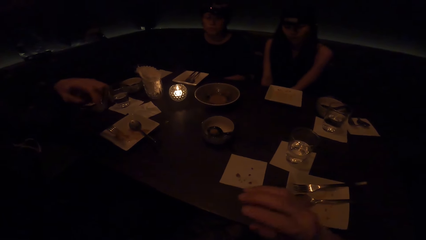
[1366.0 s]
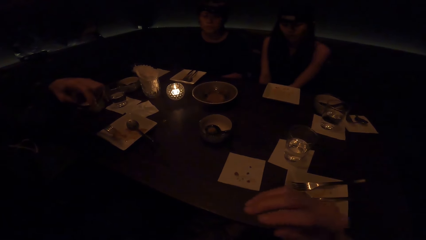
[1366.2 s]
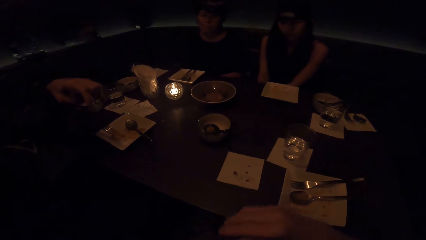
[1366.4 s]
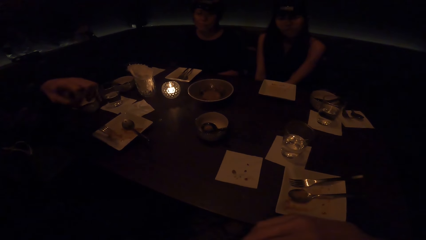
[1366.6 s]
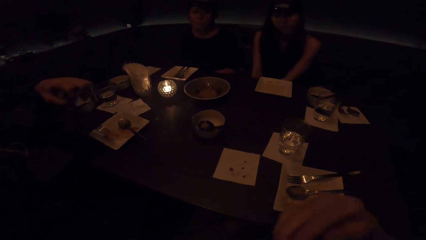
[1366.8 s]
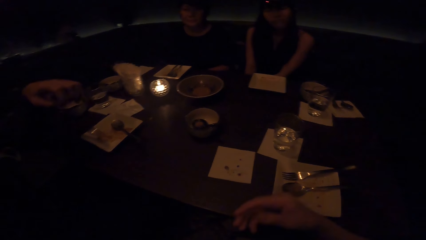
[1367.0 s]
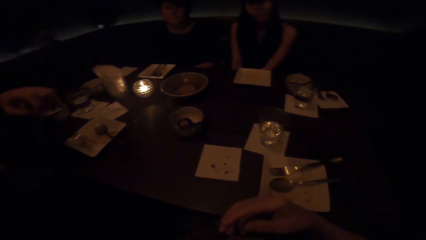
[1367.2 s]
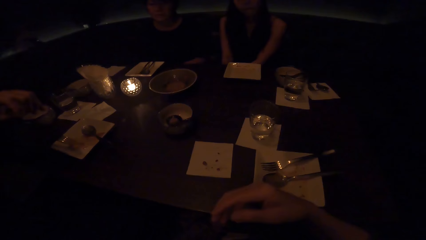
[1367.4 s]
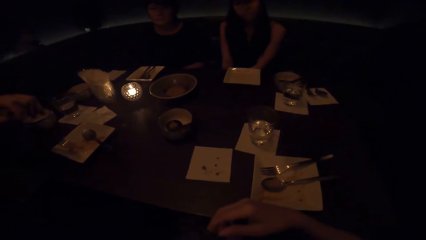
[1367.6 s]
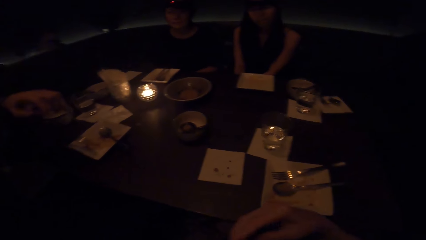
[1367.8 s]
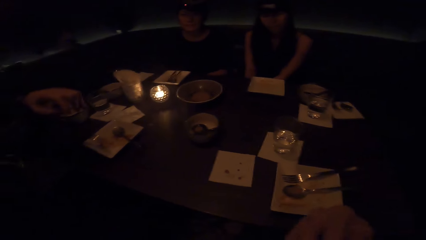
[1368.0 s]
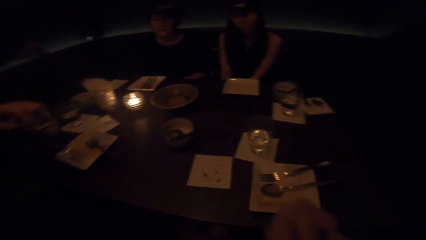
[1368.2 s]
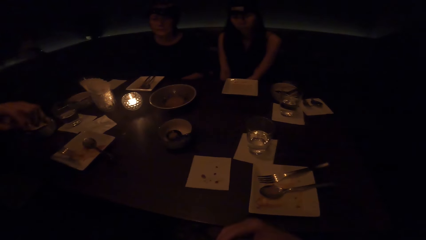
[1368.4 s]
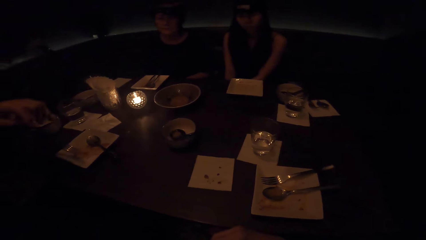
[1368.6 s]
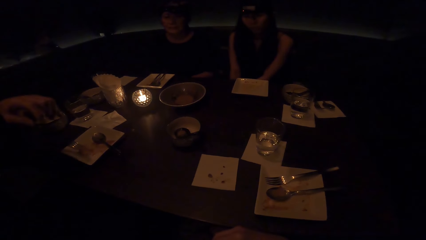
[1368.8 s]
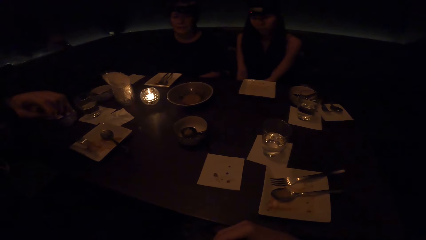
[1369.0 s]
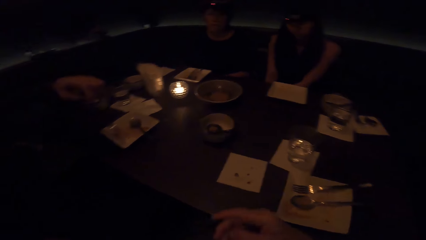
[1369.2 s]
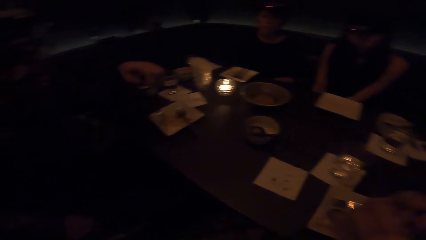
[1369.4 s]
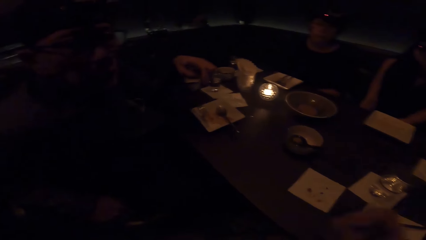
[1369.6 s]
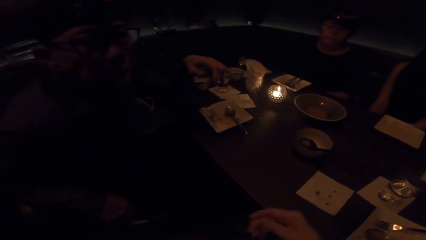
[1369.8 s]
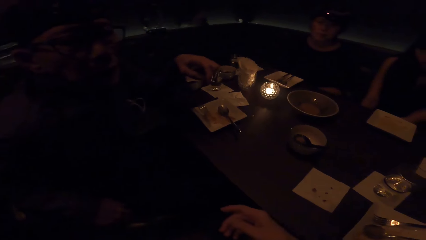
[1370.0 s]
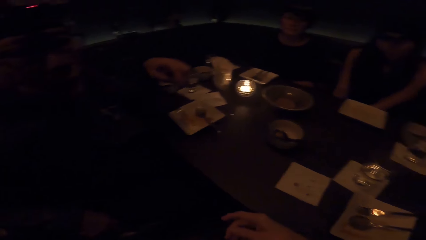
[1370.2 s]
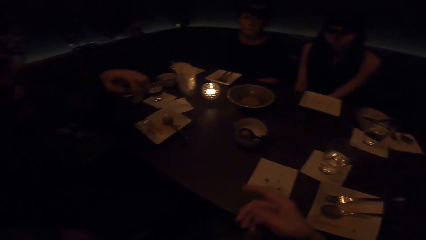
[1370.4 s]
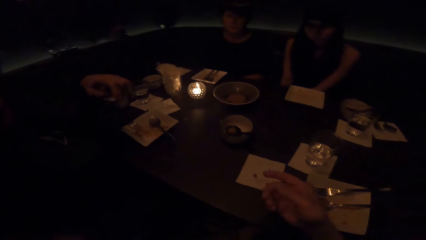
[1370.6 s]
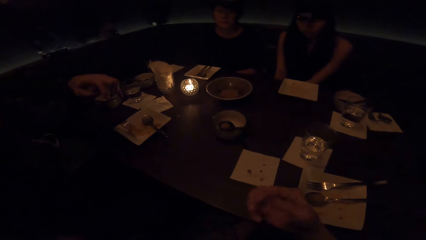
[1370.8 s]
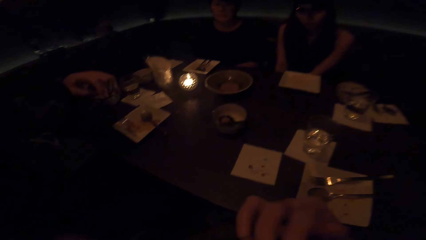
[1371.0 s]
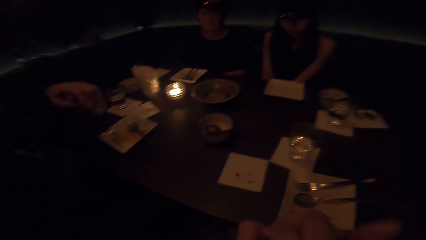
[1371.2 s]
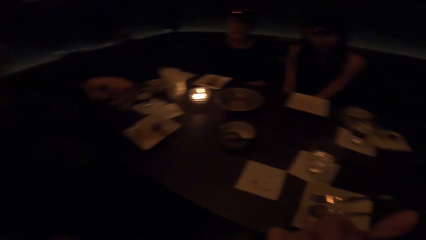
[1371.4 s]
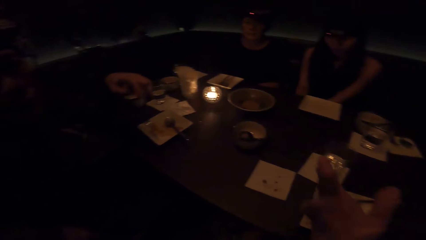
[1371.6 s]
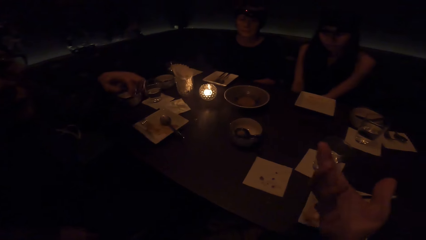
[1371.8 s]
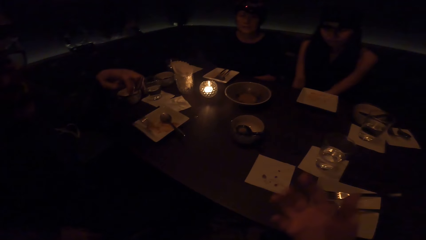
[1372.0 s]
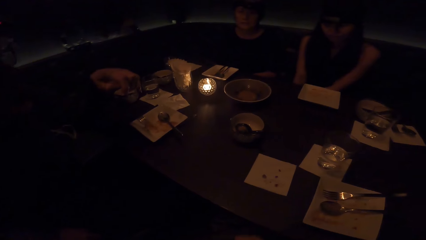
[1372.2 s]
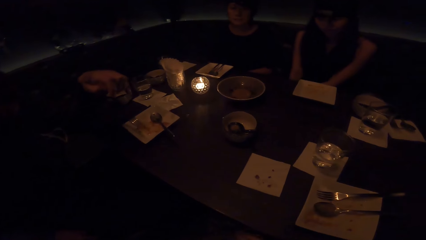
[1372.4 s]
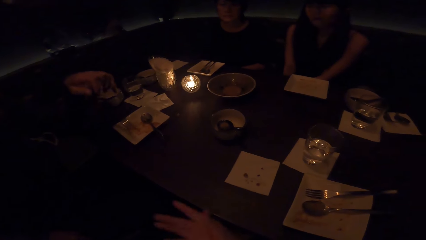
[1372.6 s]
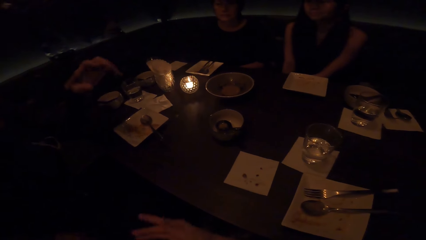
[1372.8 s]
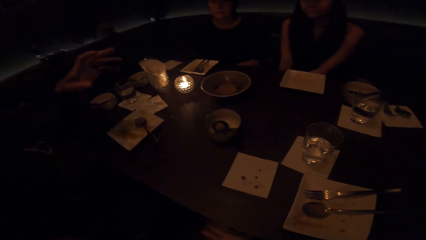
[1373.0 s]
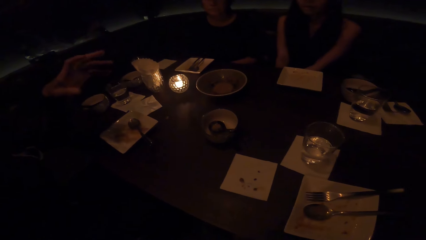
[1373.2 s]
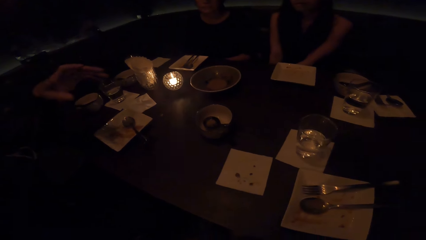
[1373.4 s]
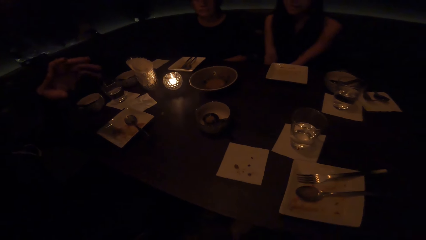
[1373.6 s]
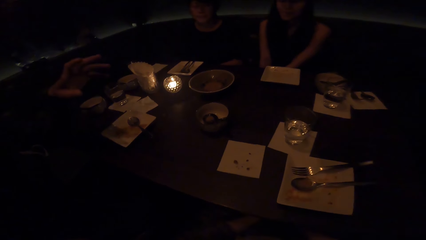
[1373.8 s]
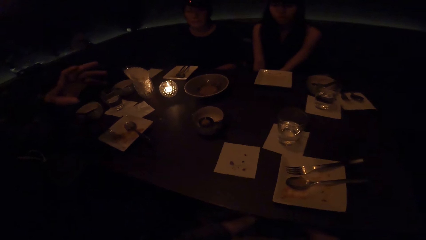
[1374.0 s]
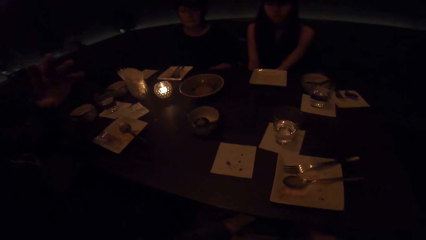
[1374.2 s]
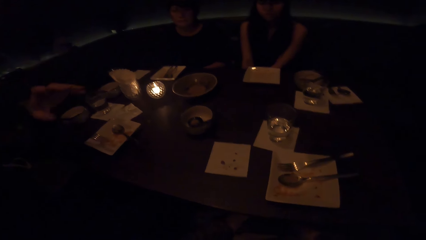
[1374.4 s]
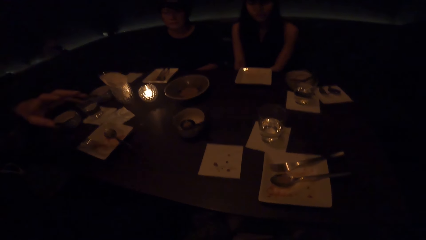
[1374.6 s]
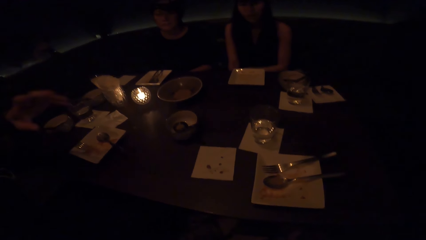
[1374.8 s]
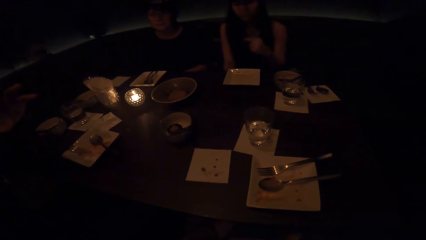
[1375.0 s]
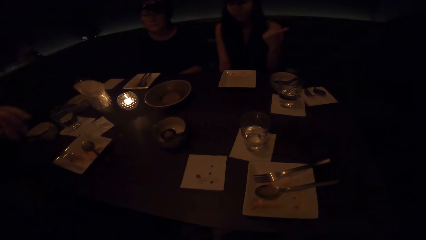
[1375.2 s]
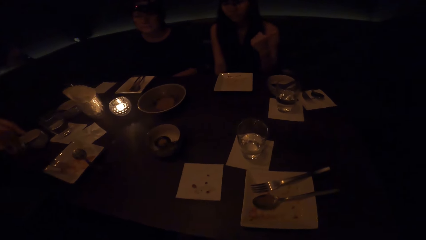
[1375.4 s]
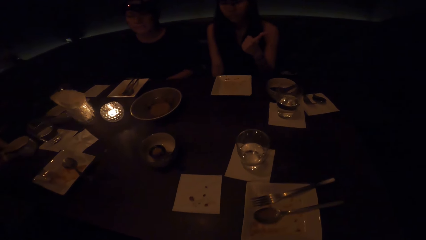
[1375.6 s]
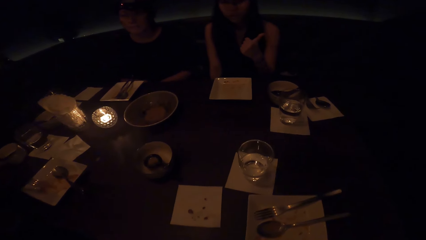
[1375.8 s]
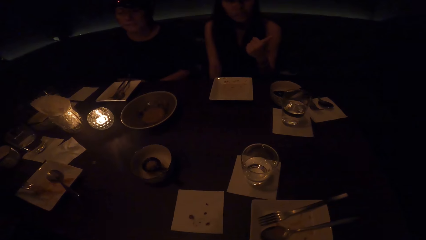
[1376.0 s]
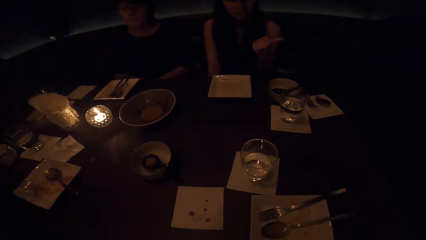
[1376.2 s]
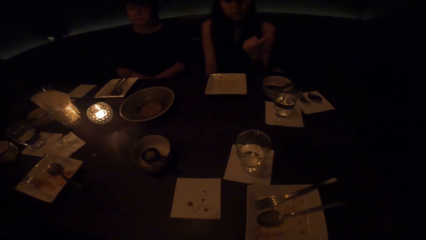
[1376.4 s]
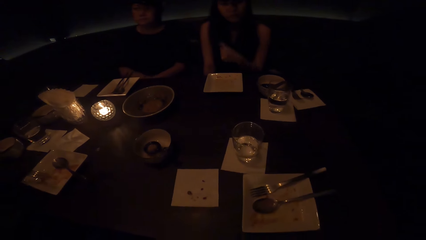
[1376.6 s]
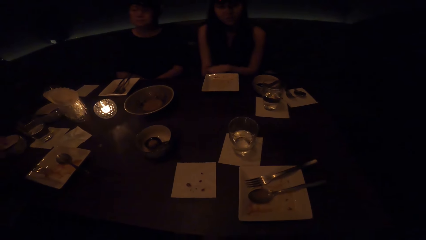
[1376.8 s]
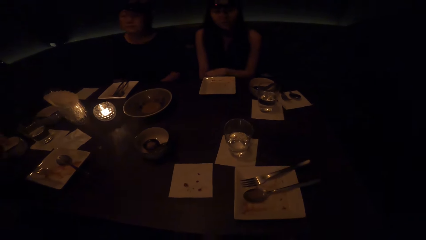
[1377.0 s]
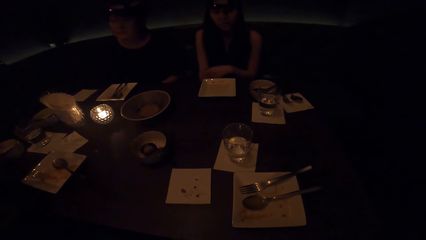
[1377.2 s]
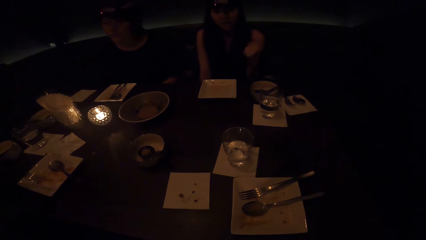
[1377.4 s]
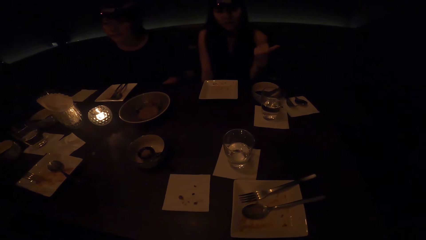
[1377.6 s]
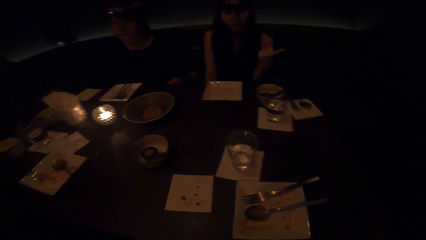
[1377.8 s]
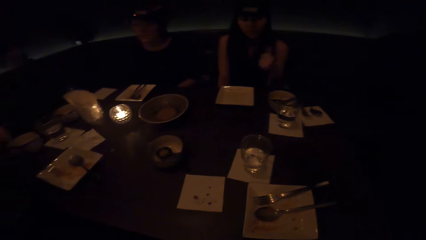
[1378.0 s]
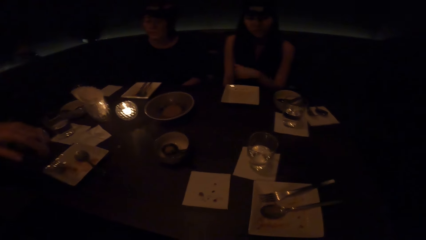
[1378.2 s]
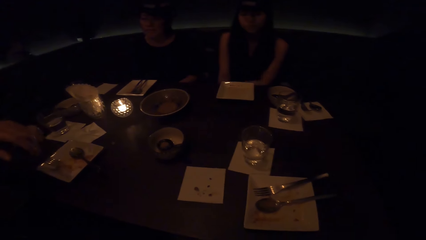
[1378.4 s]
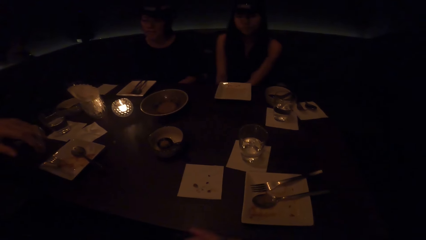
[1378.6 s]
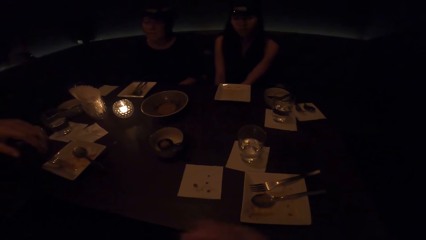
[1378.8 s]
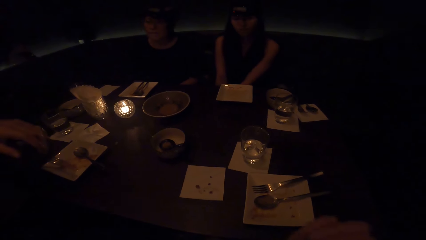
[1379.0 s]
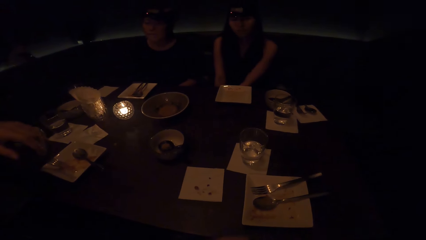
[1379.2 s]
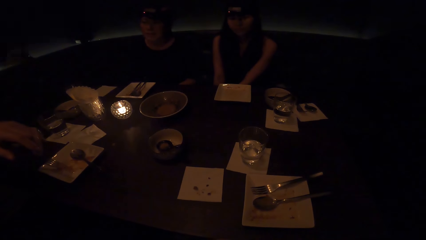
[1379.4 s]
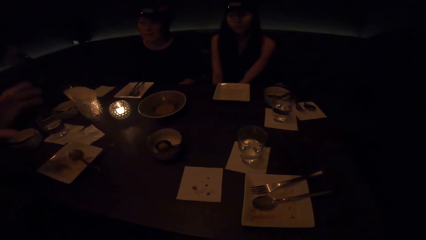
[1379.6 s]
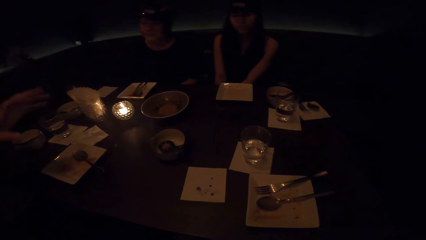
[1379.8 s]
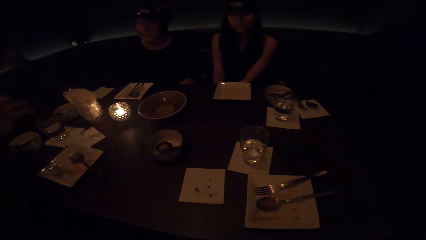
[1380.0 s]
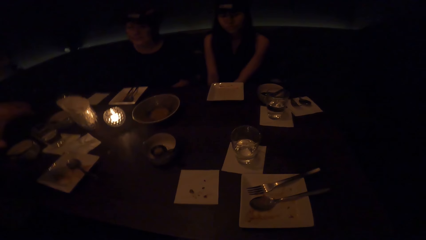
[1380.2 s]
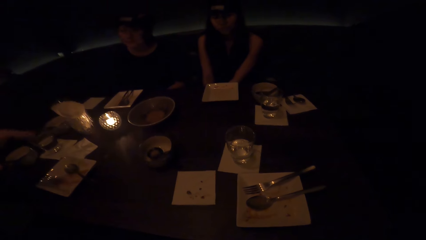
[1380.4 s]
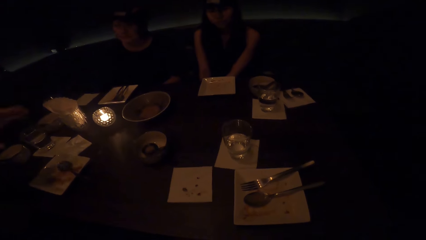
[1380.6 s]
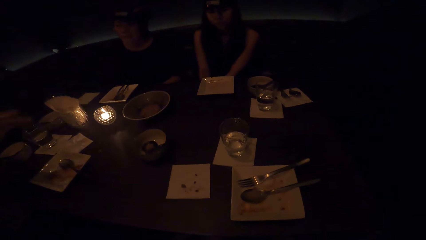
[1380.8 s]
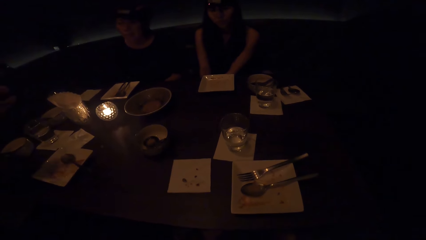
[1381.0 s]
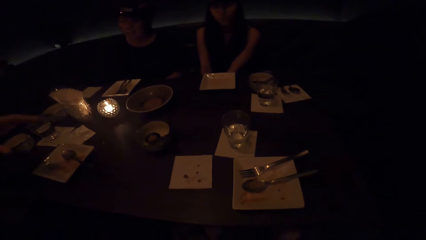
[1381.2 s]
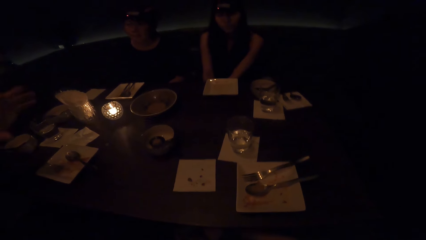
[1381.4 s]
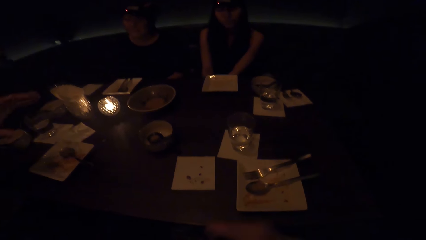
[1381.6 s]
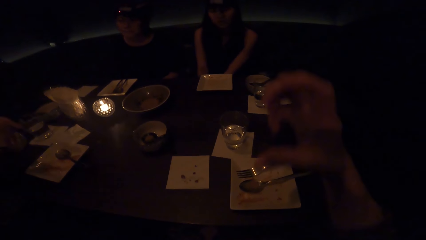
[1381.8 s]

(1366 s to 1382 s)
A person converses. Another person converses also.
